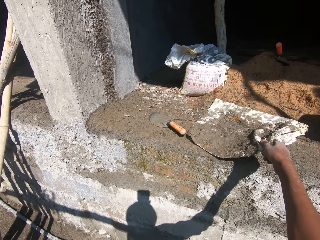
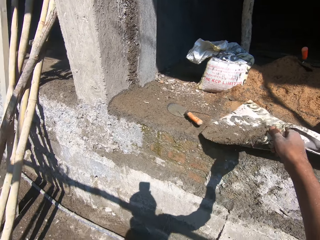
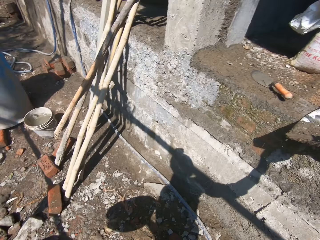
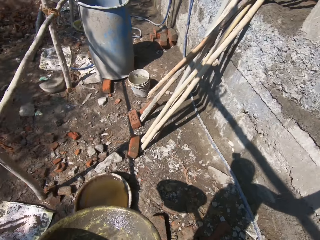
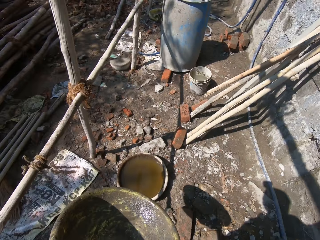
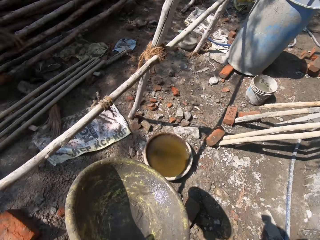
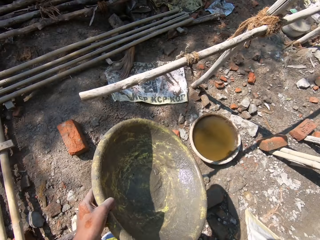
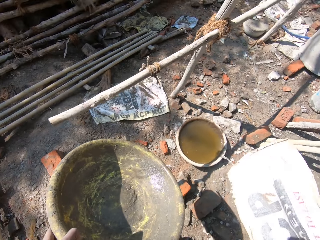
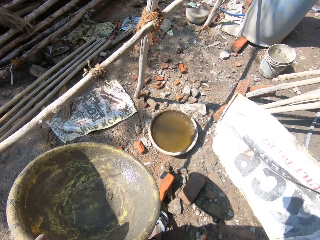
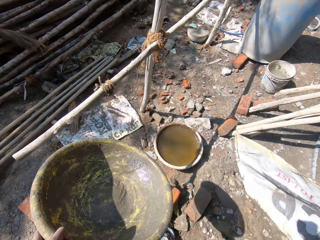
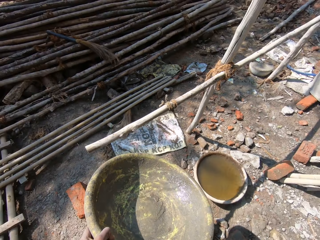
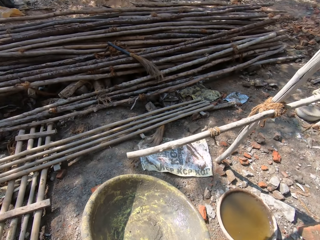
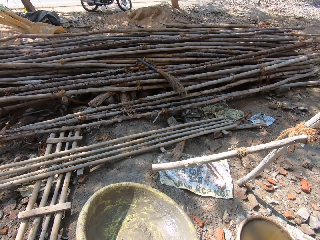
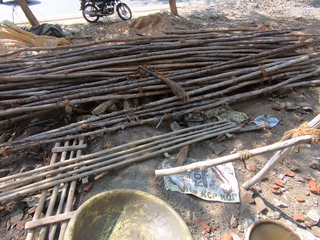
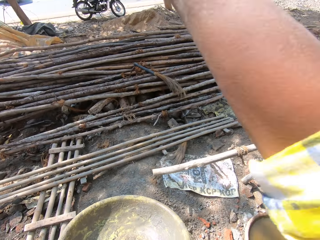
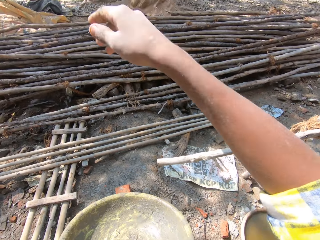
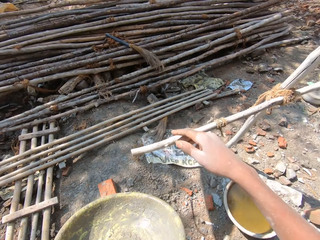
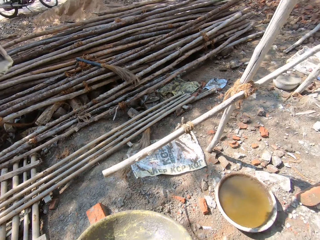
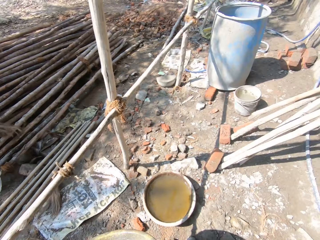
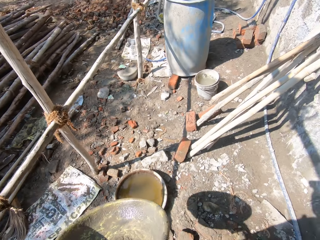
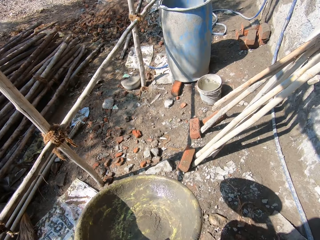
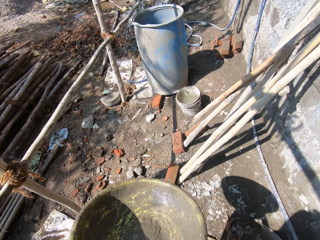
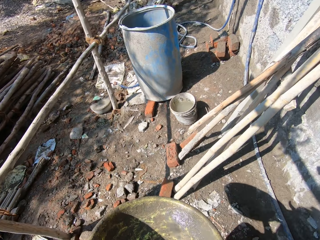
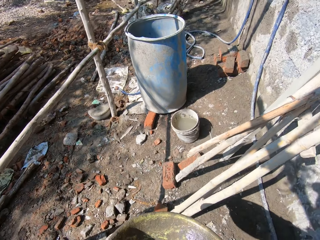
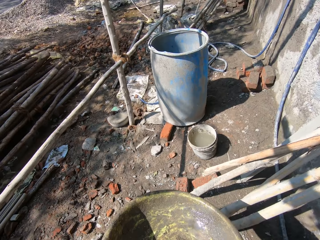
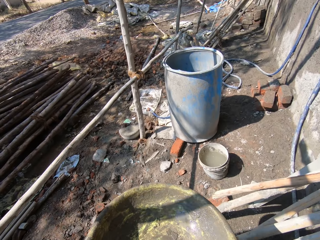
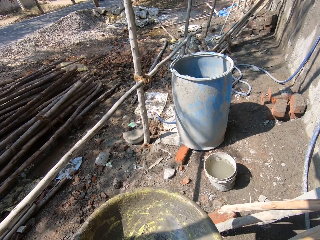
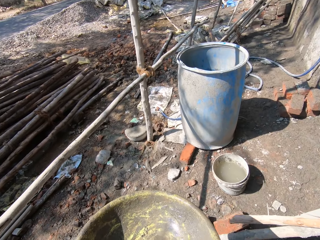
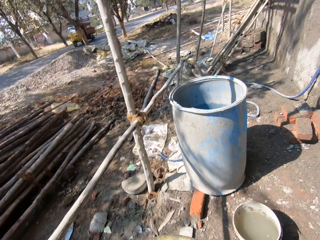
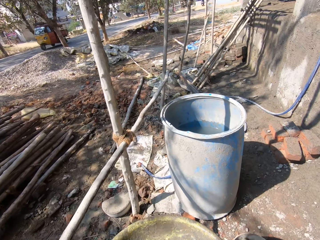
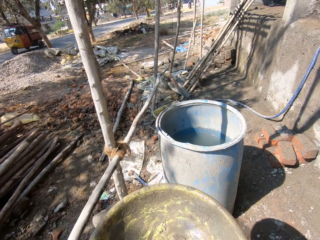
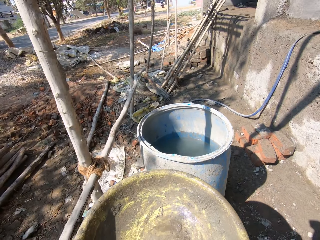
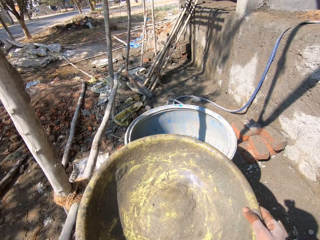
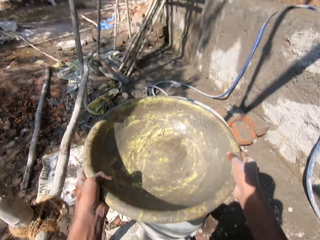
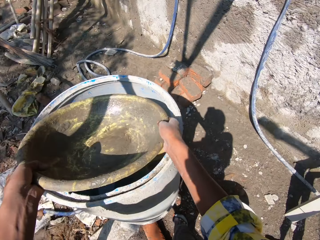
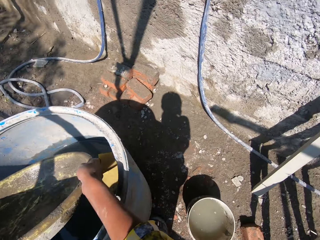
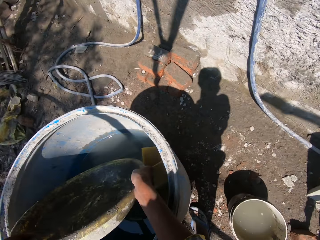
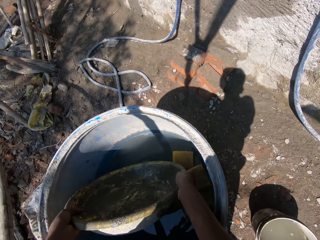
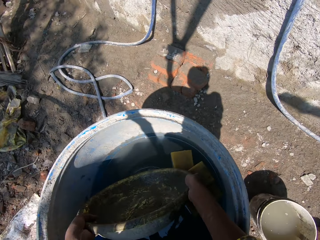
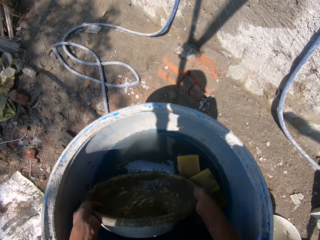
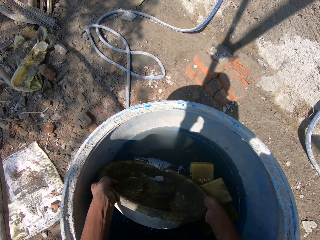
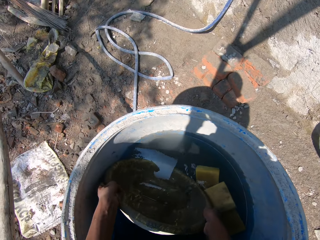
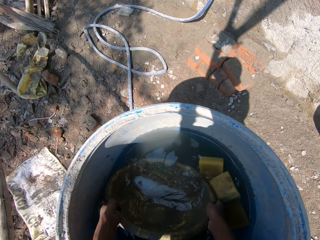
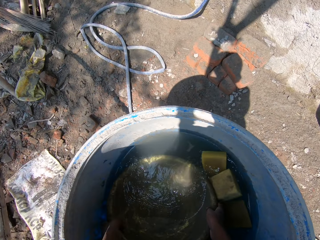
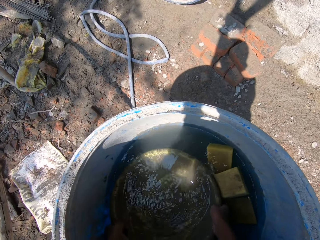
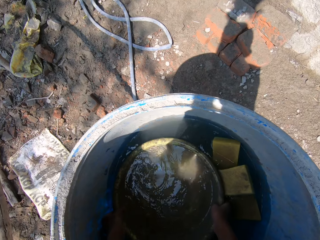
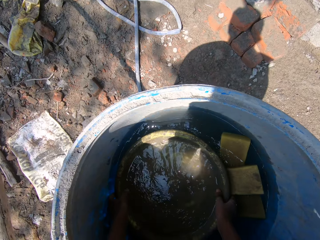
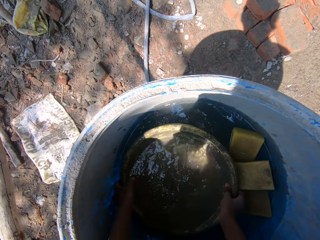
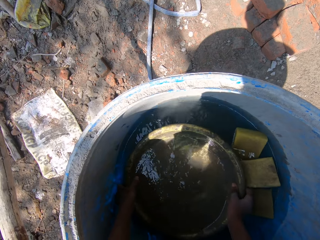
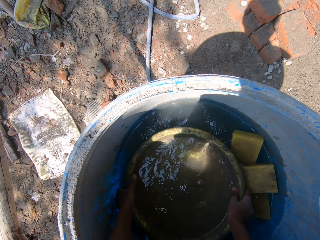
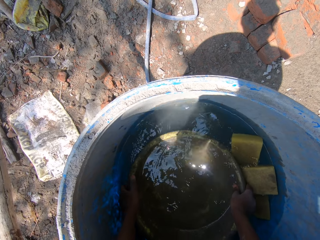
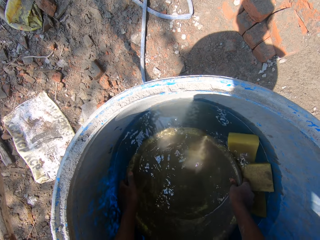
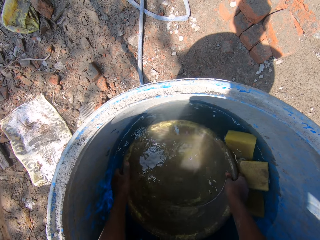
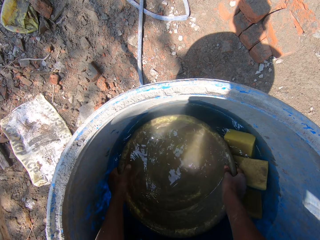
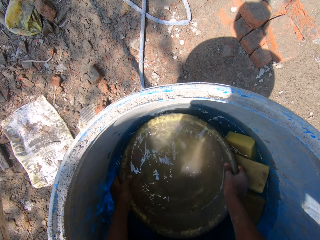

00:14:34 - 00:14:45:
The camera wearer moves a hand. They take an empty cement bag. They look at the basin with water. They hold the cement bag. They move a hand. They throw the cement bag. They walk around. They move towards a drum. They put the basin in the drum of water. They fetch water in the drum with the basin.

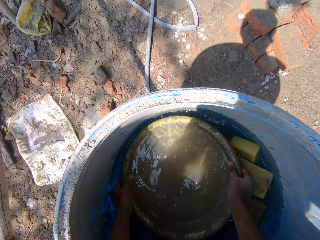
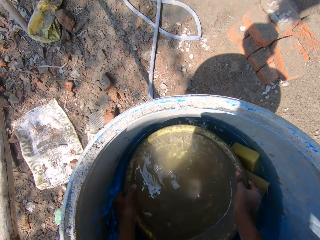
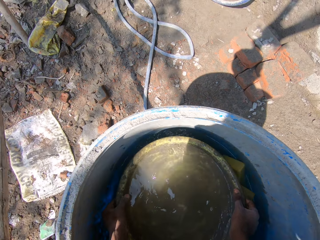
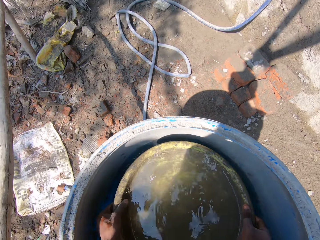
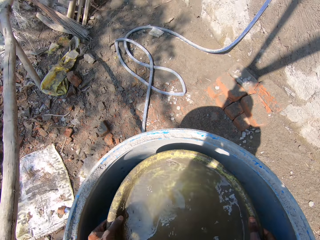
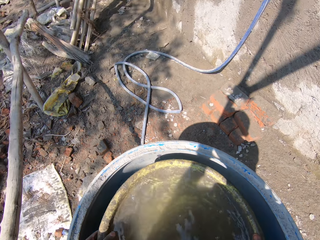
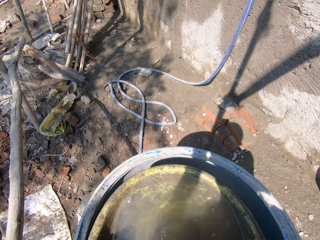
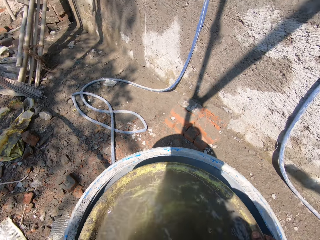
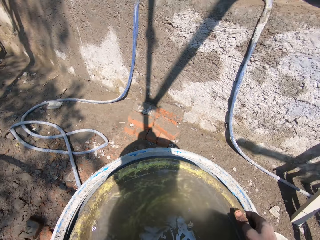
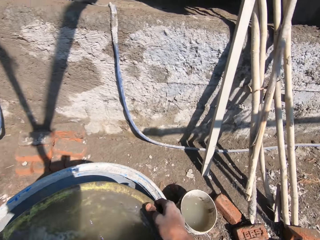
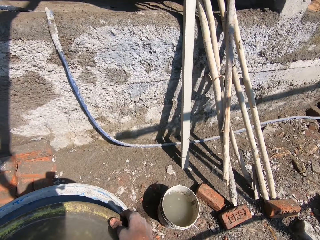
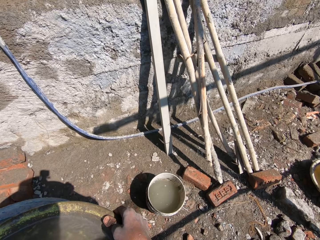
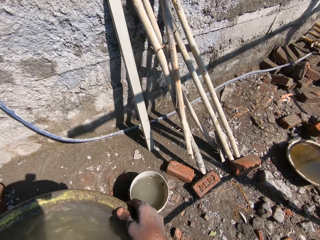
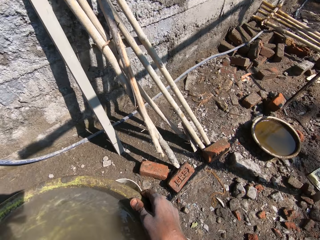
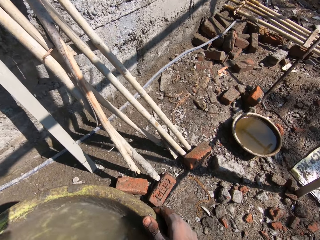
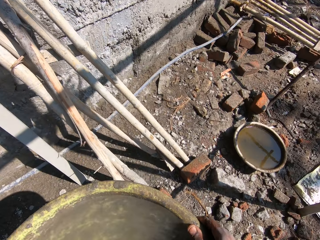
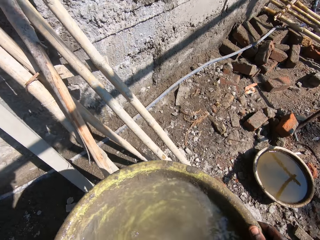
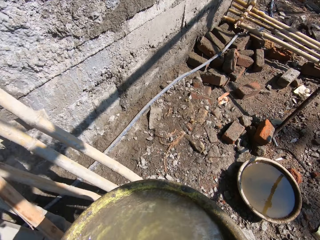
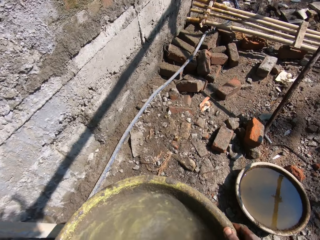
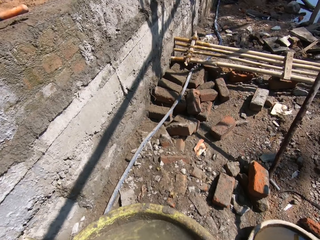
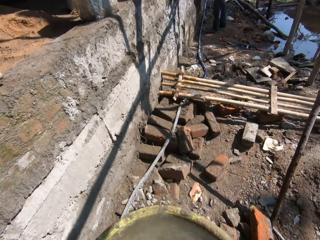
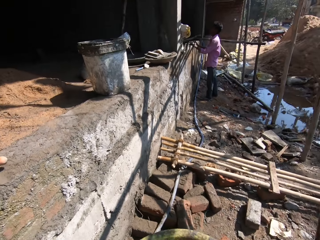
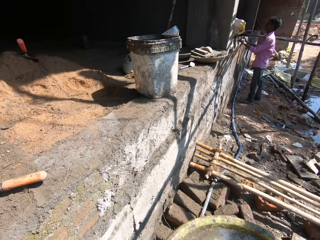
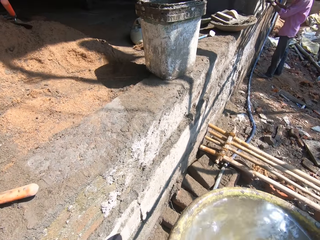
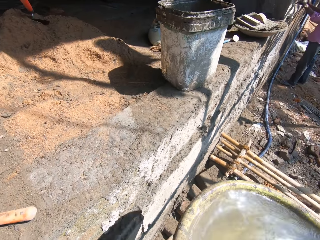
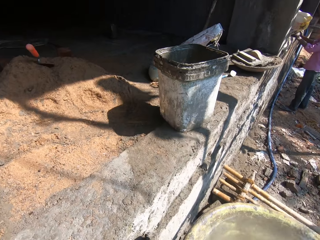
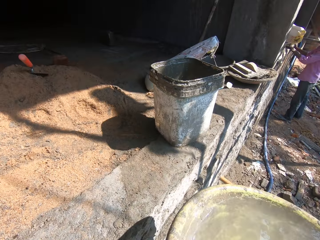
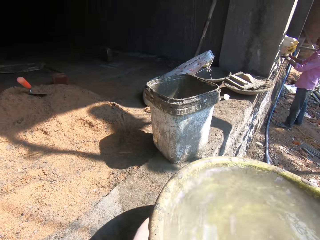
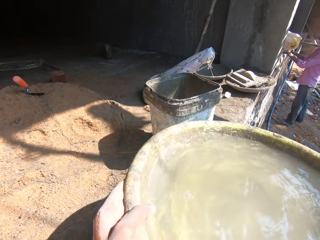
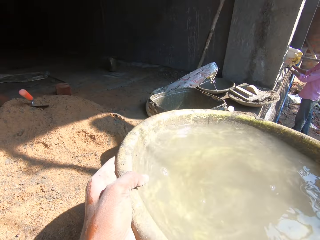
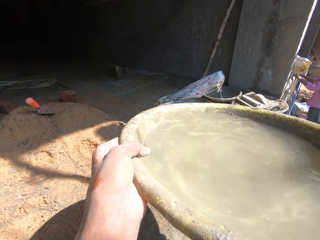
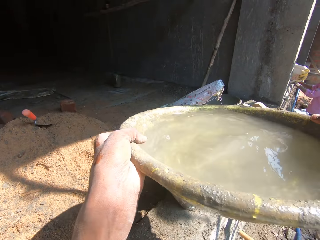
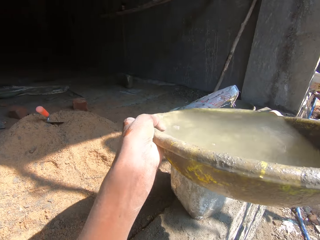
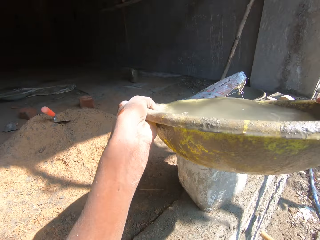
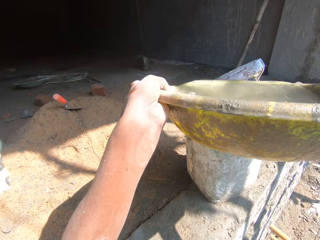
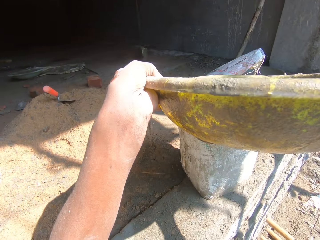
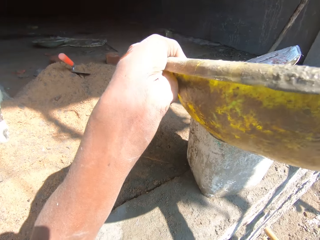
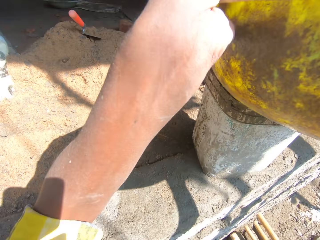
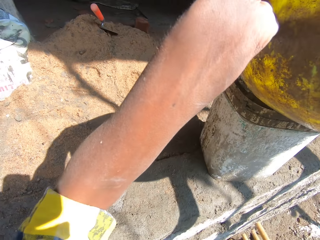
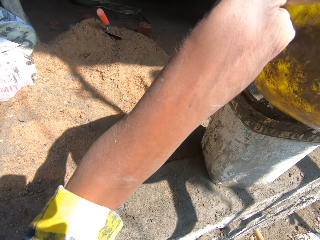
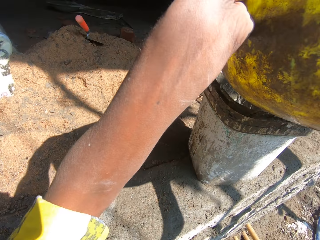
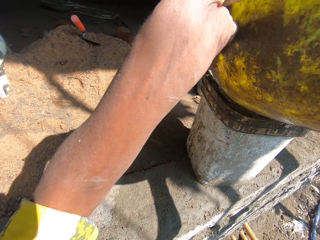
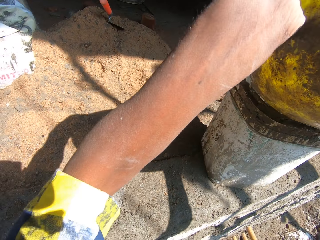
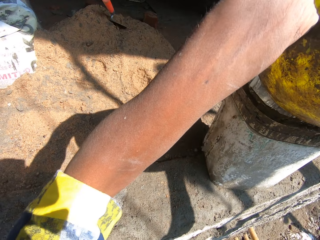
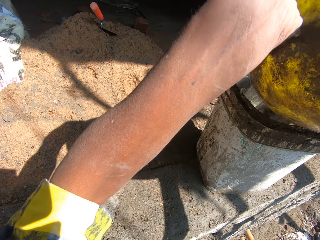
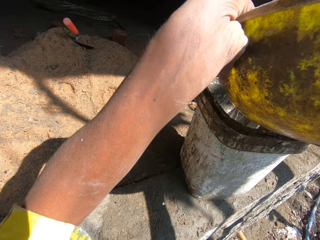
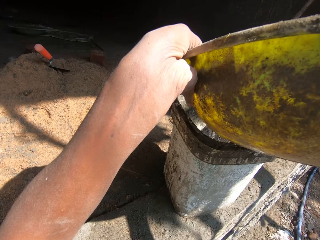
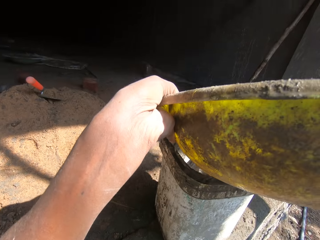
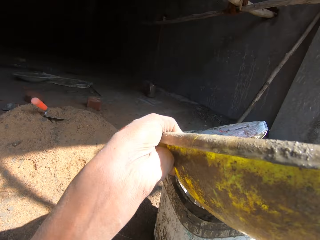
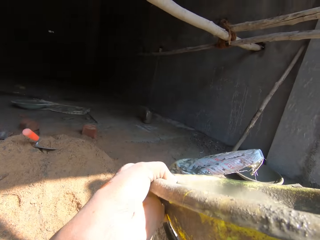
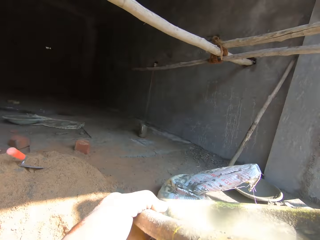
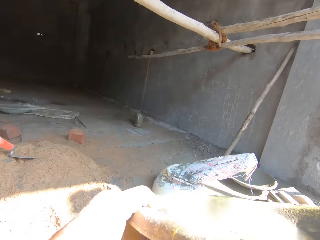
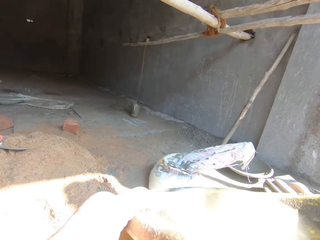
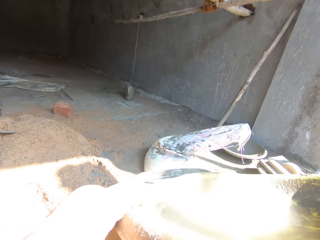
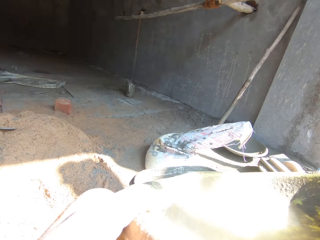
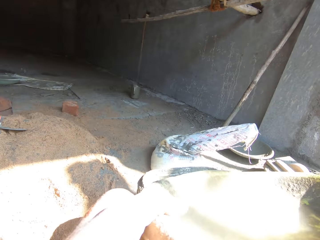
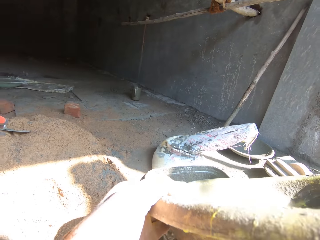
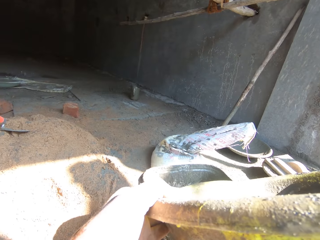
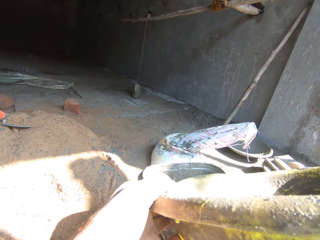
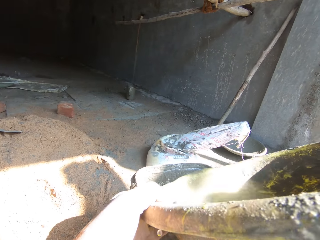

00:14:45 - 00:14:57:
The camera wearer holds a basin with water. They lift the basin out of a drum. They walk around. They move towards a wooden ladder. A person works in the construction building. The camera wearer converses with the person. They raise the basin of water. They pour water in the bucket.
